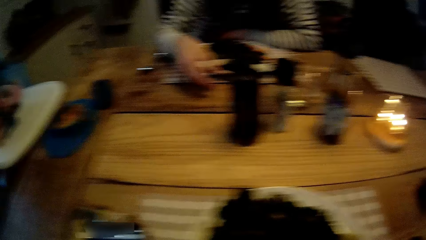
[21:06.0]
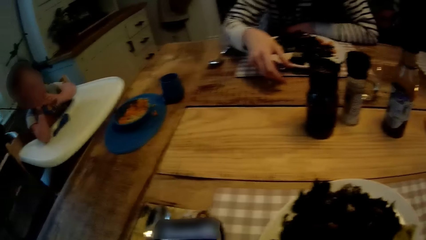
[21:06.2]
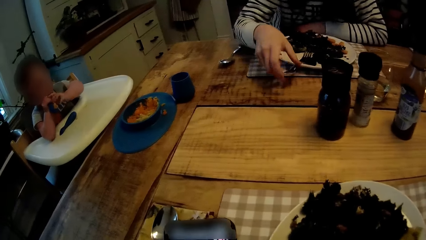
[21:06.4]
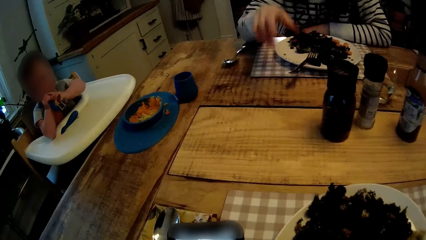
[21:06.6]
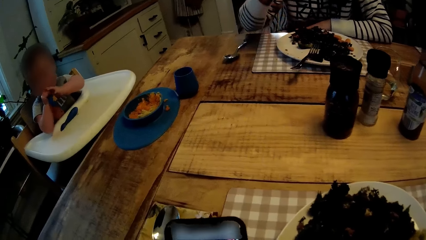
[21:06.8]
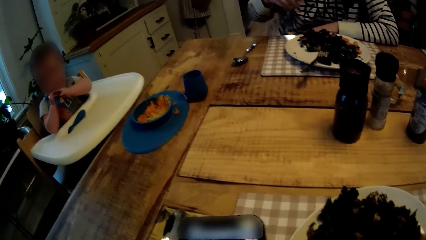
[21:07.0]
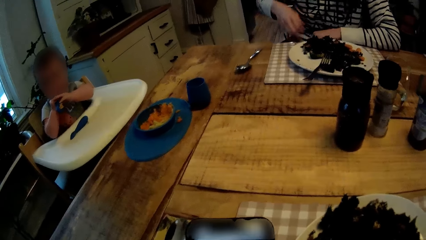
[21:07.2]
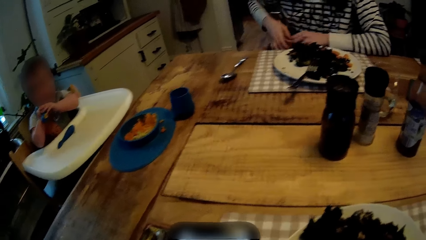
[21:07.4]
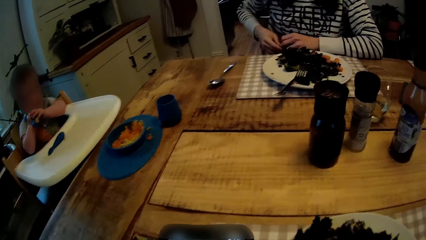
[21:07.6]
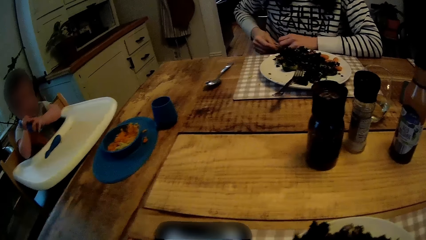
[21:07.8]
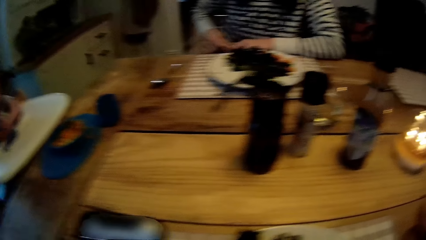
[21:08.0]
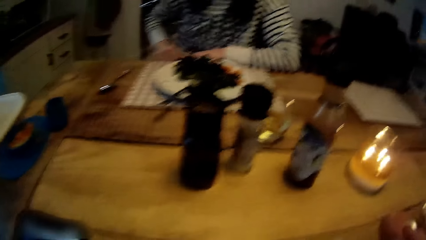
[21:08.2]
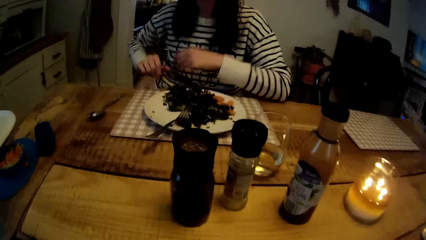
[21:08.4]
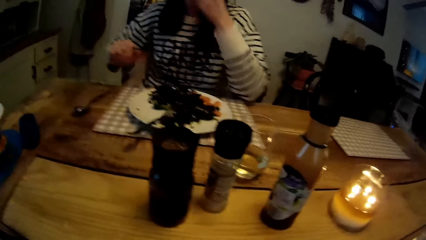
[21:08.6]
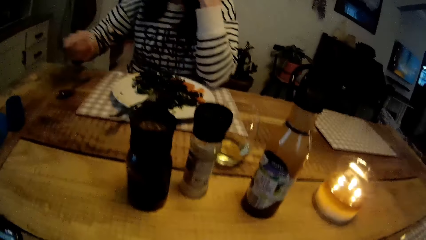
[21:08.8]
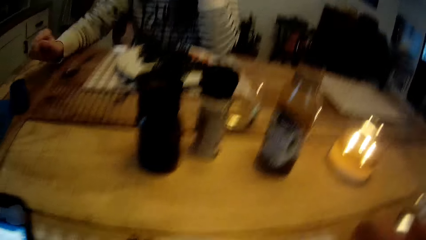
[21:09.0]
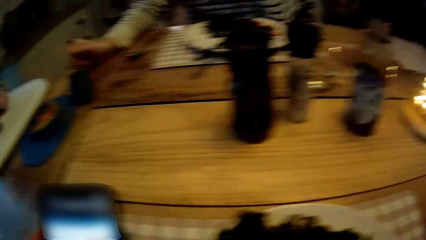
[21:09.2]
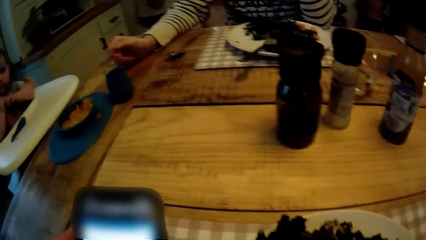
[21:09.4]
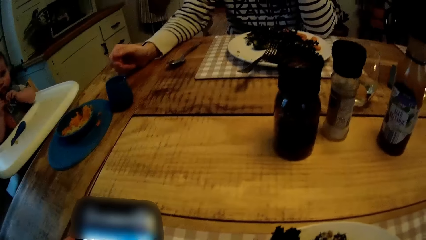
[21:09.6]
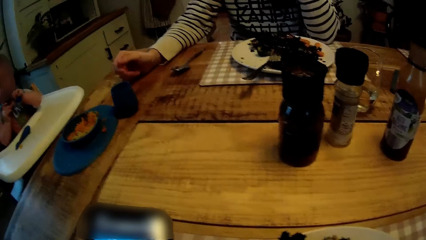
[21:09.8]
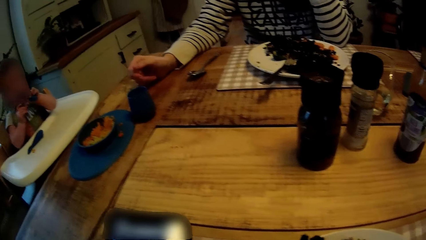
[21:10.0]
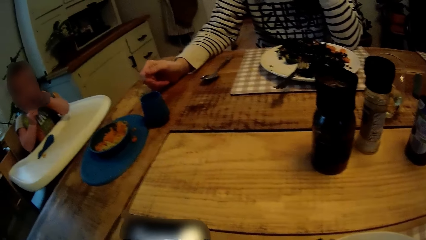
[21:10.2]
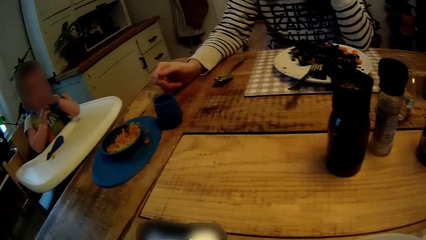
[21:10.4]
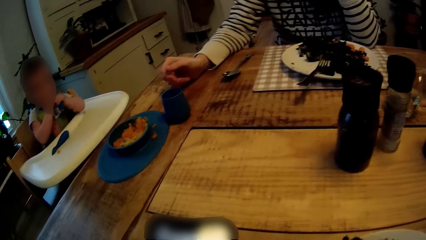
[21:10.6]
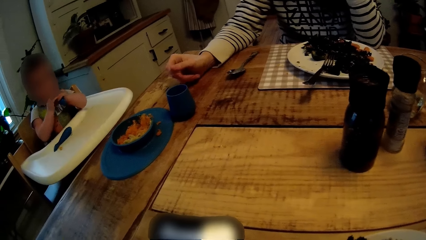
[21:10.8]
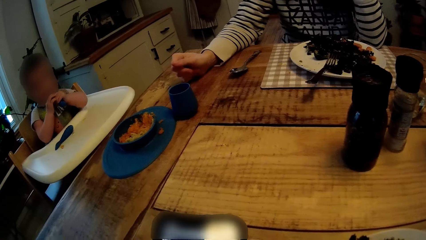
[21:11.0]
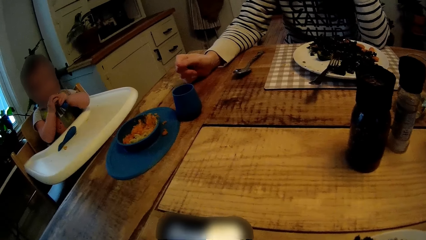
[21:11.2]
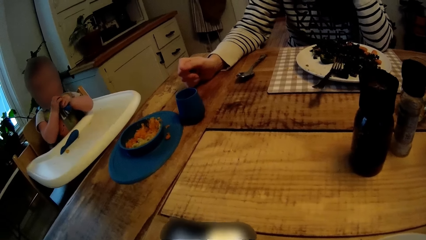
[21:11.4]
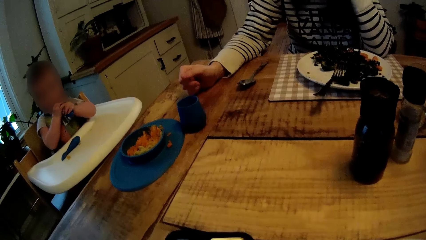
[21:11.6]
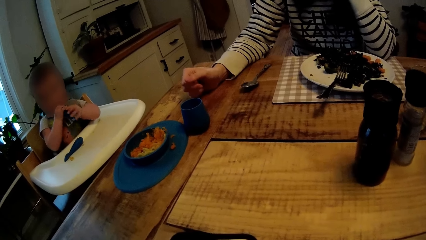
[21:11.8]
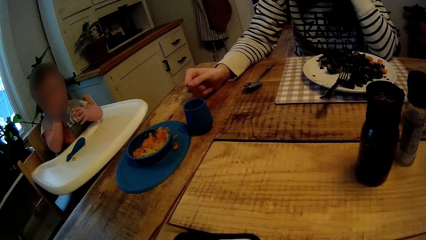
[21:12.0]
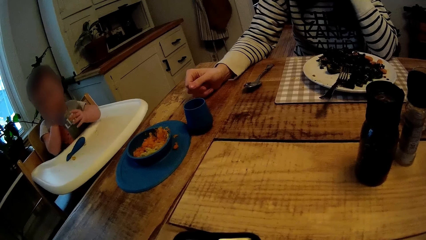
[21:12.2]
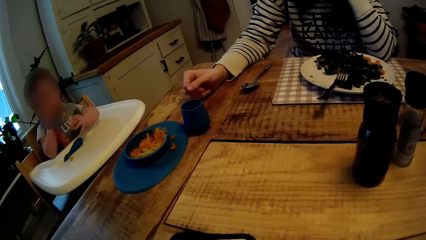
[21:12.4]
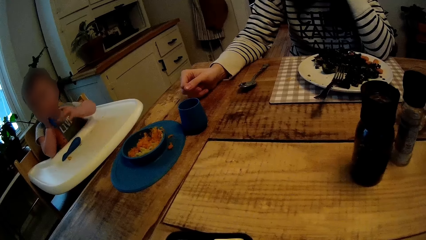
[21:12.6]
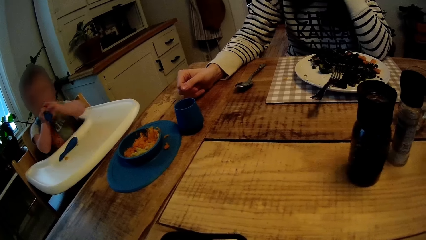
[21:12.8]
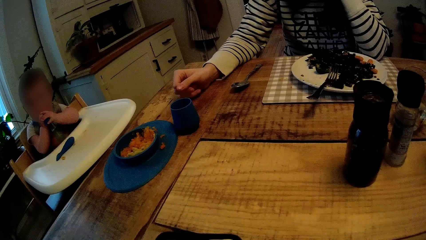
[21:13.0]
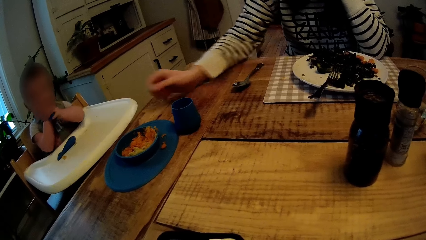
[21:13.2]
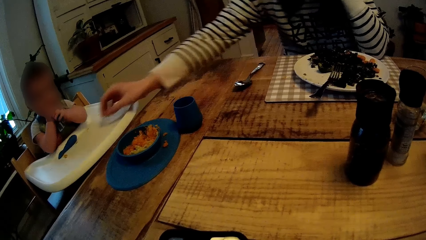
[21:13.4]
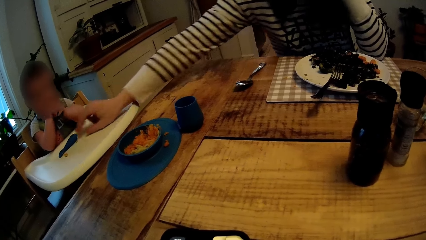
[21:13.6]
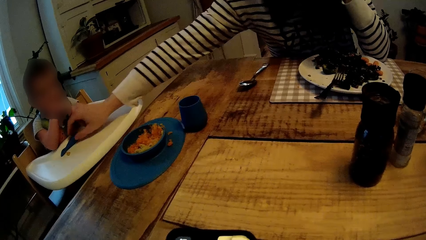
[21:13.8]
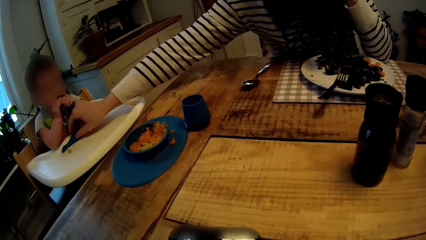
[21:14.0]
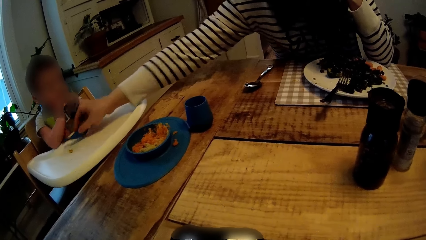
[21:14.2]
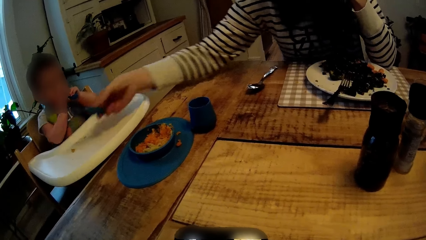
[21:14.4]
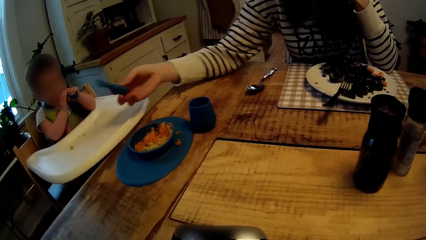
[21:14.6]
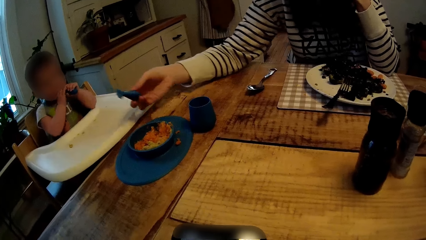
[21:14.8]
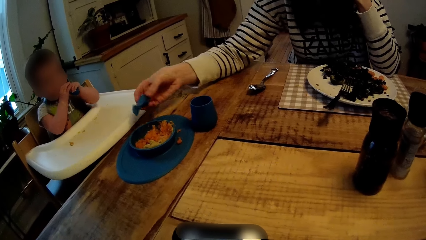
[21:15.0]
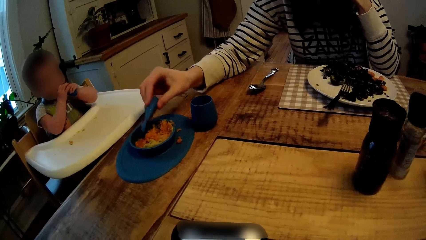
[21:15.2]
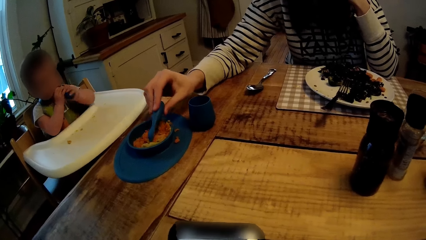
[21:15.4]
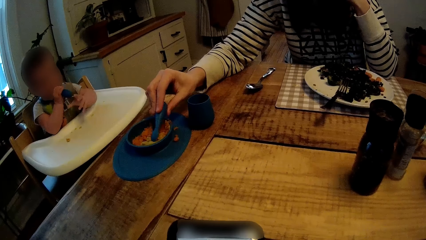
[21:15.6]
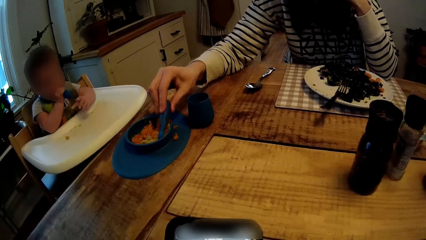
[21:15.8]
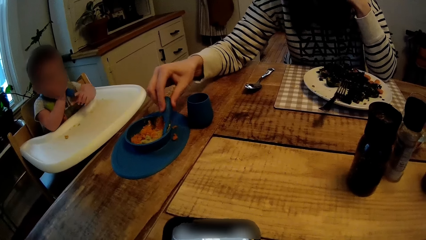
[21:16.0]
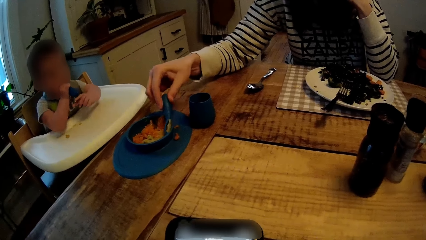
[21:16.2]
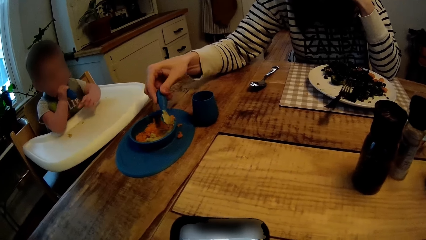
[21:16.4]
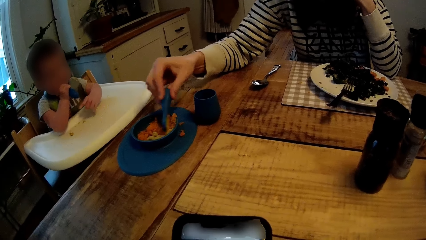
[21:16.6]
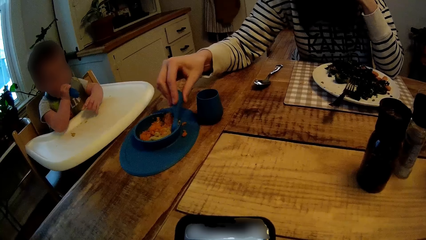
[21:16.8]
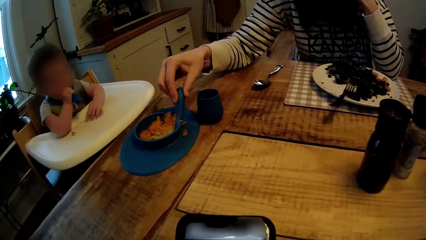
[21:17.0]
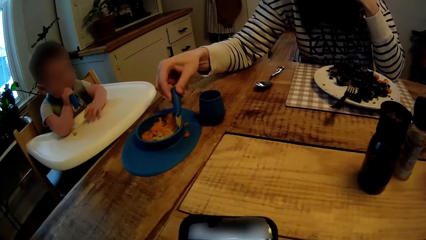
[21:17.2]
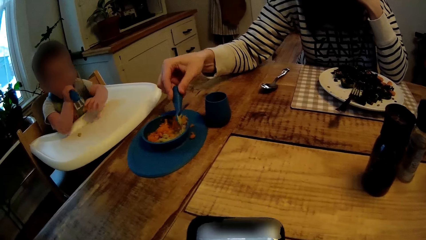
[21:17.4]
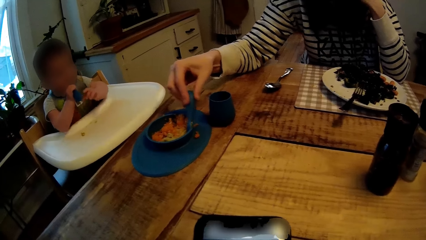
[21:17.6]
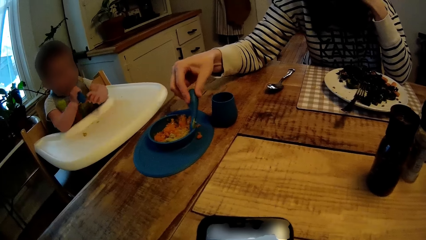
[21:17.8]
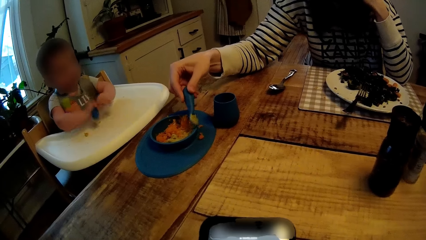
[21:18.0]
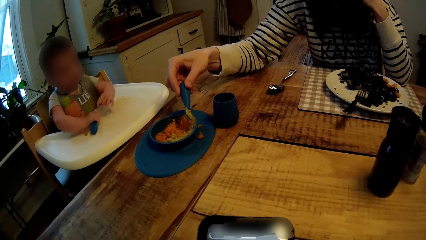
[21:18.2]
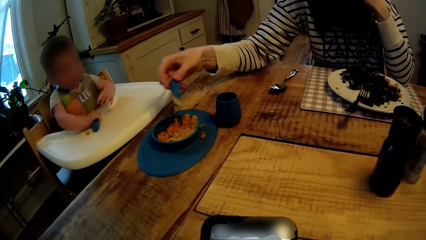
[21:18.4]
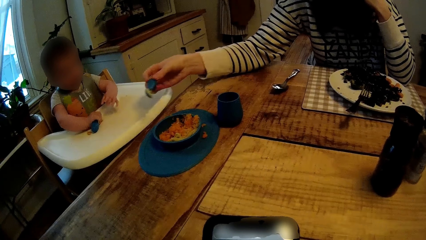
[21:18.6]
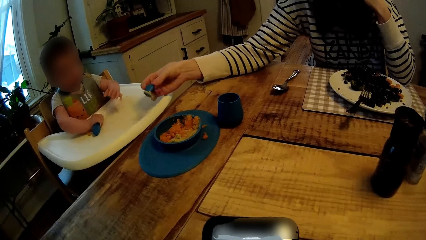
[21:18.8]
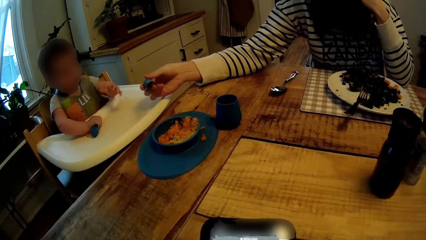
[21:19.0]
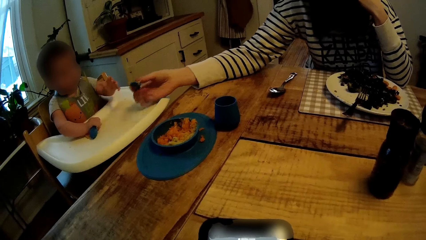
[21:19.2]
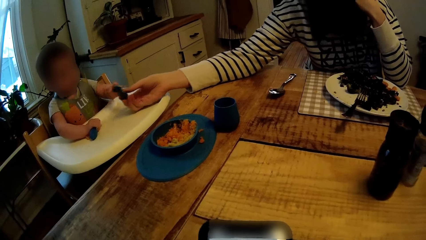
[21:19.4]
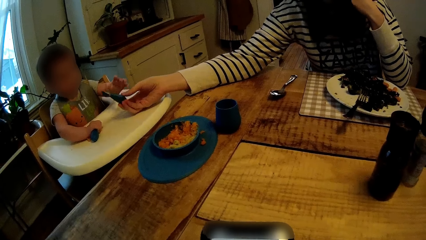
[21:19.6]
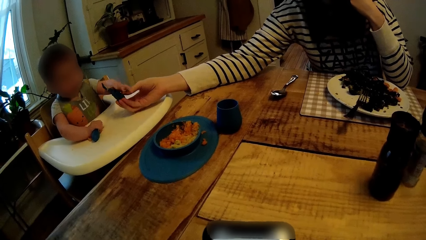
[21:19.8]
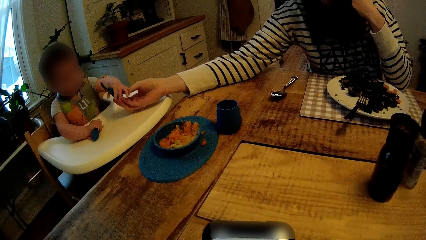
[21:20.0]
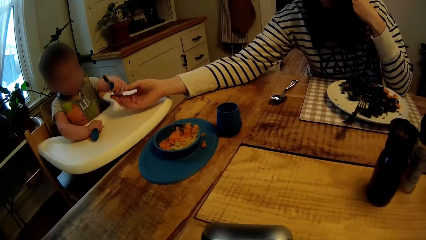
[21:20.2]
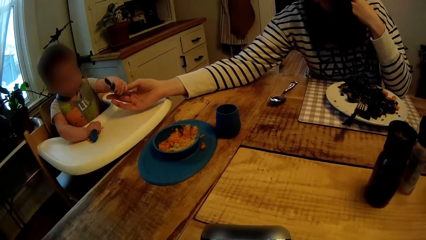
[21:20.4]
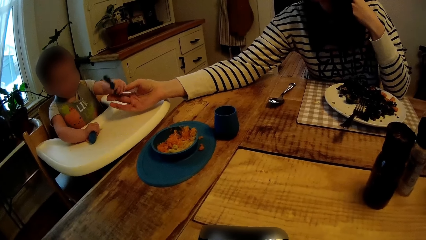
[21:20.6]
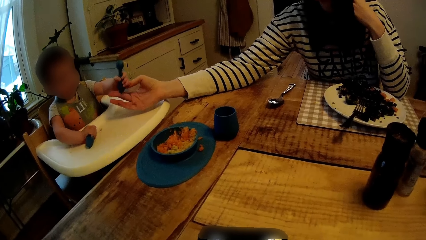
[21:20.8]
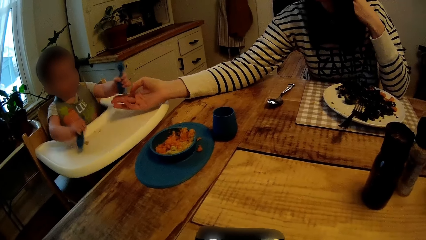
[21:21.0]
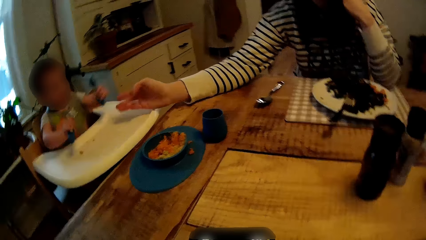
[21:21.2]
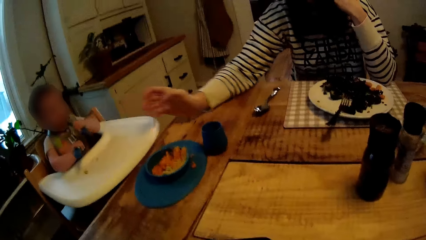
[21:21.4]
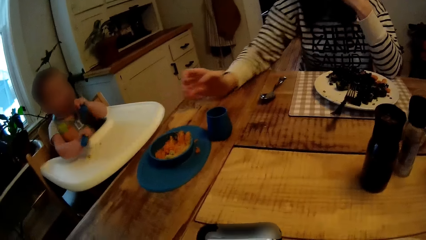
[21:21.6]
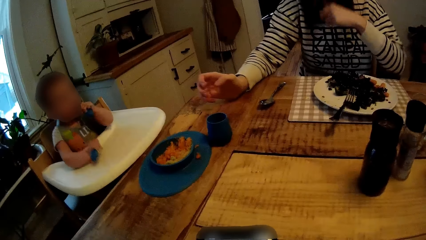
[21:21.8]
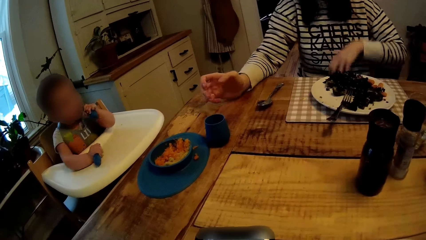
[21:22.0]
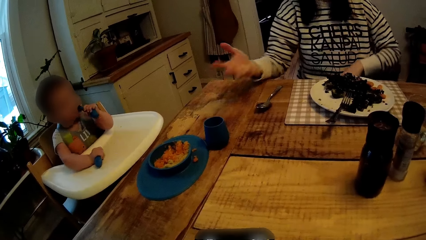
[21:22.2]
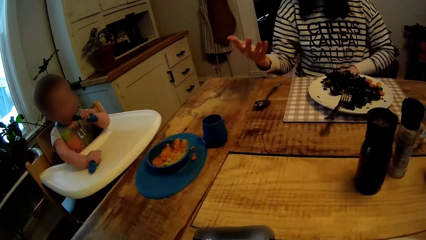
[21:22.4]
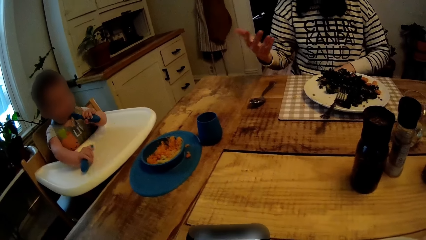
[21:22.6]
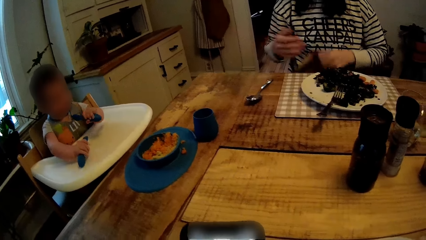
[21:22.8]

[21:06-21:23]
The woman picks up the spoon on the high chair with her right hand. The woman picks some food from the plate on the table with the spoon in her right hand. The baby takes the spoon from the woman with his left hand. The baby eats with the spoon in his left hand. The woman picks up the napkin on her lap with her left hand.
